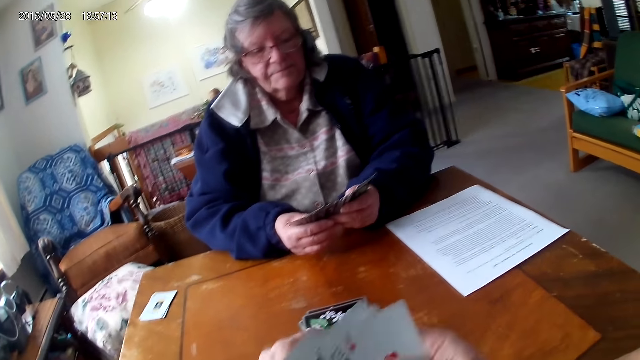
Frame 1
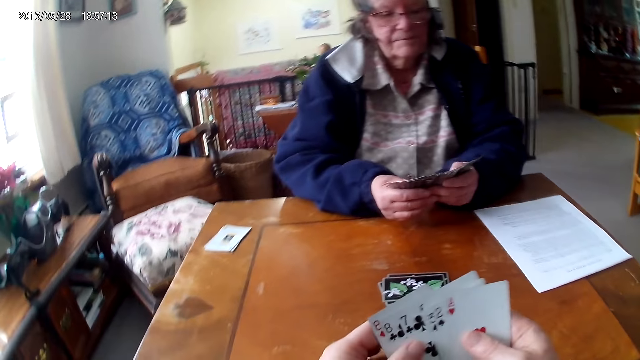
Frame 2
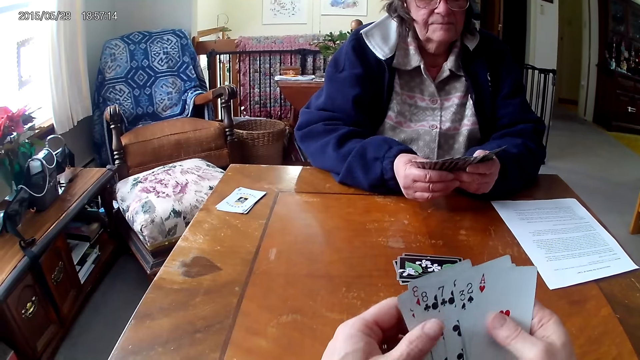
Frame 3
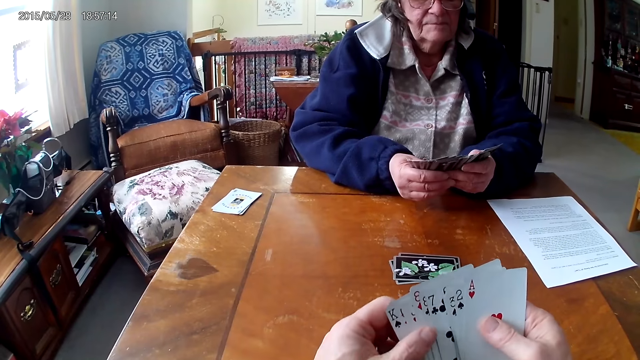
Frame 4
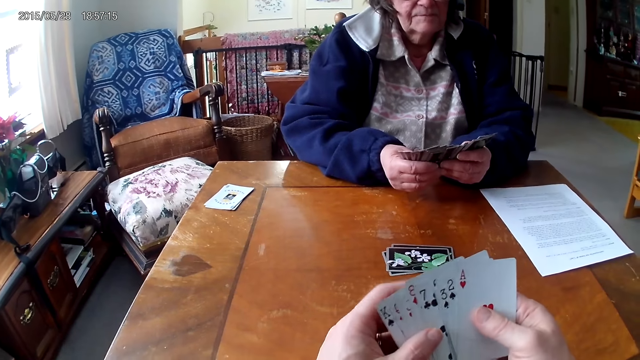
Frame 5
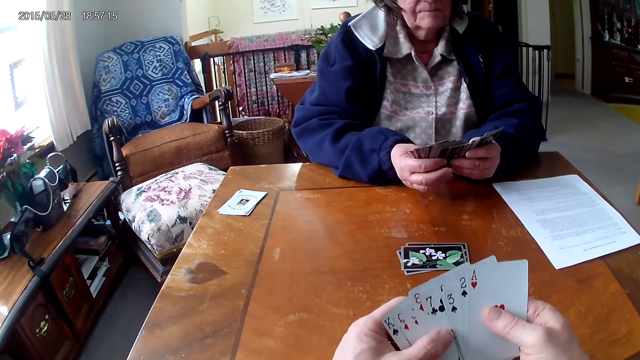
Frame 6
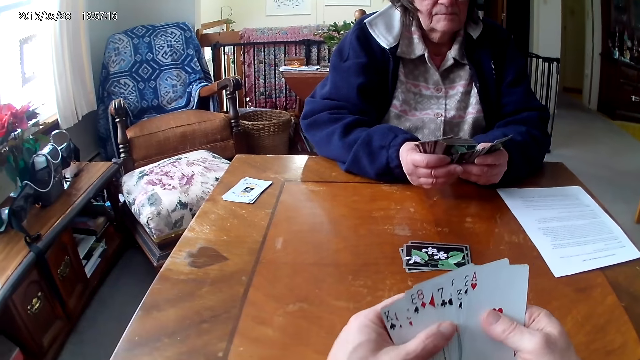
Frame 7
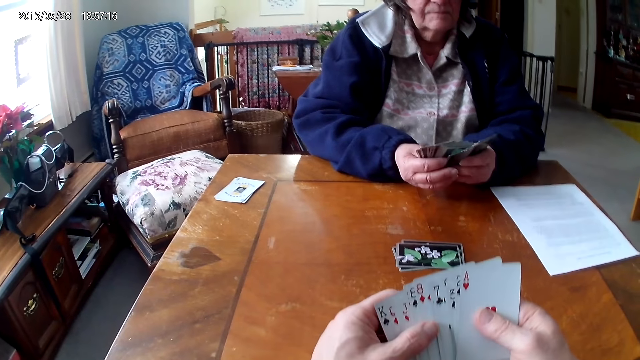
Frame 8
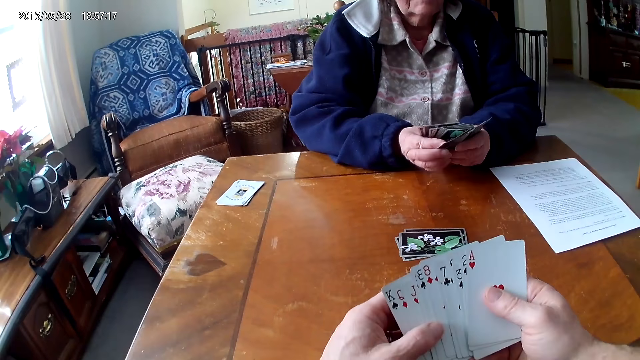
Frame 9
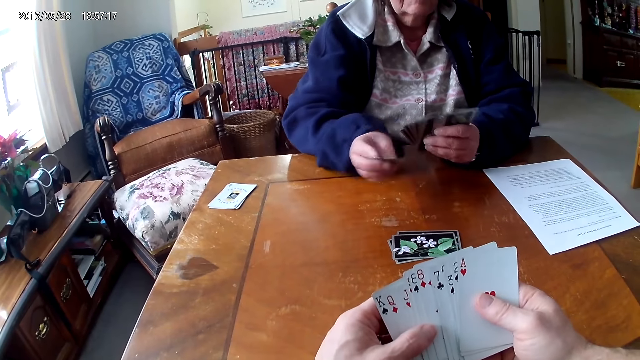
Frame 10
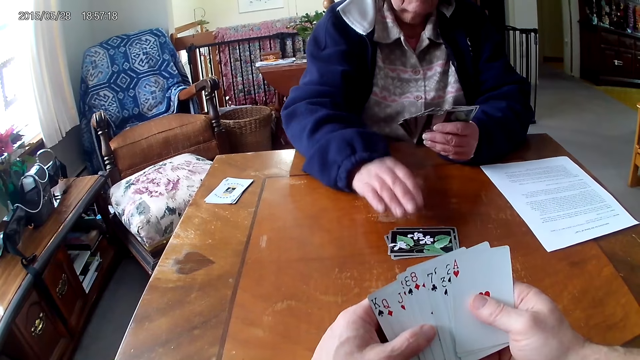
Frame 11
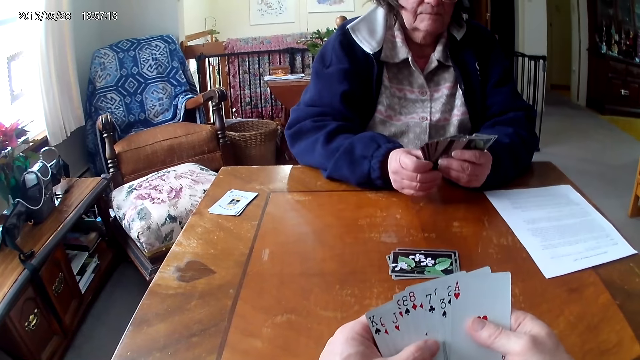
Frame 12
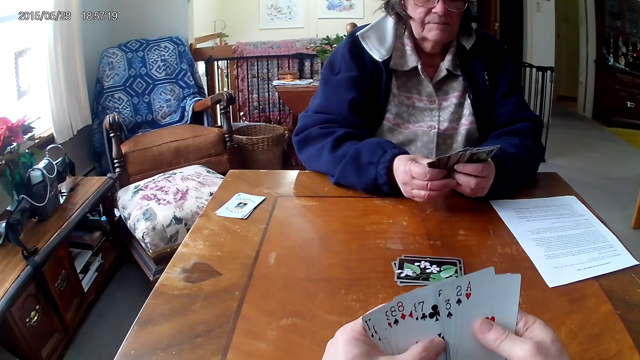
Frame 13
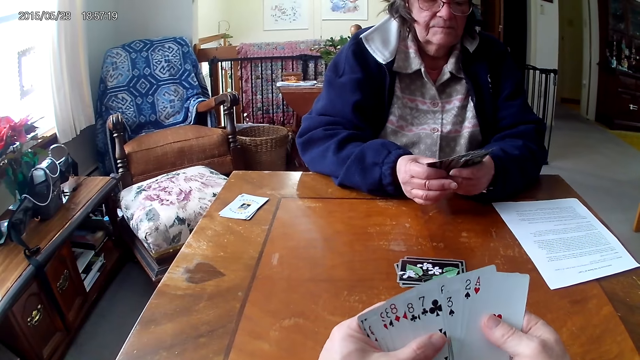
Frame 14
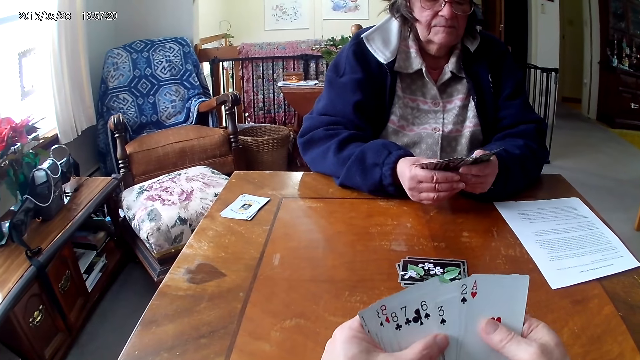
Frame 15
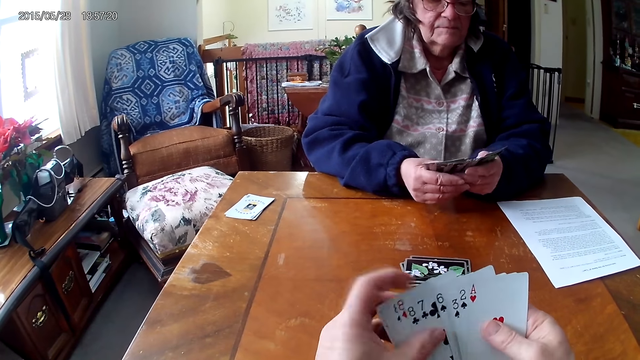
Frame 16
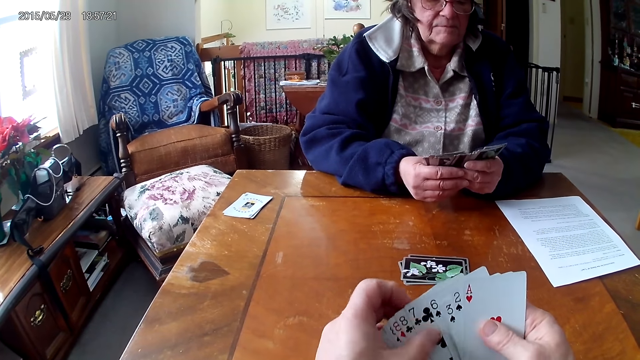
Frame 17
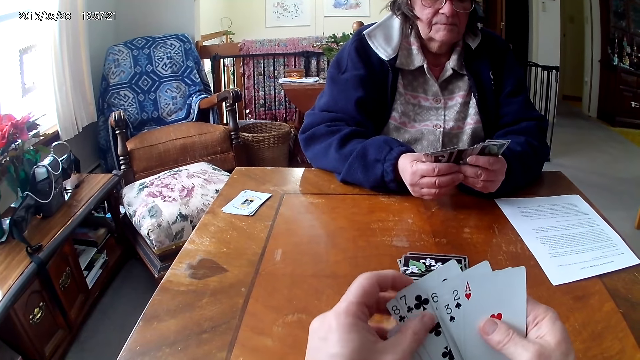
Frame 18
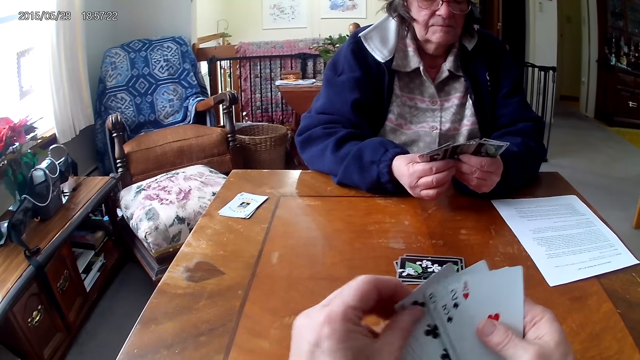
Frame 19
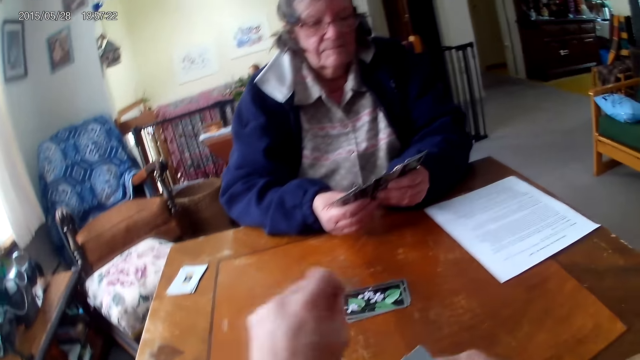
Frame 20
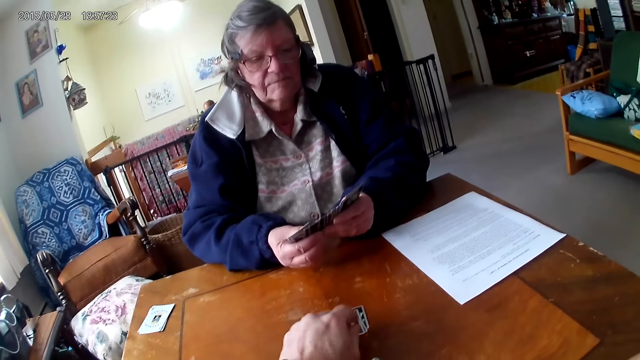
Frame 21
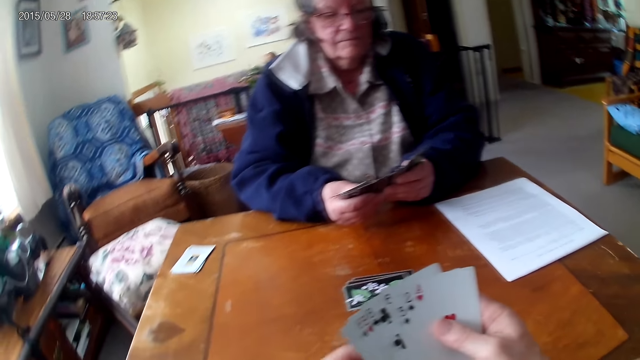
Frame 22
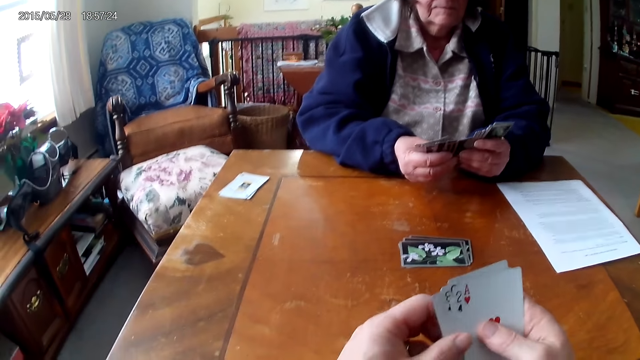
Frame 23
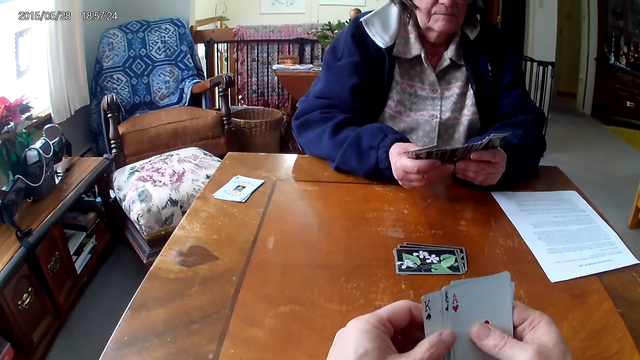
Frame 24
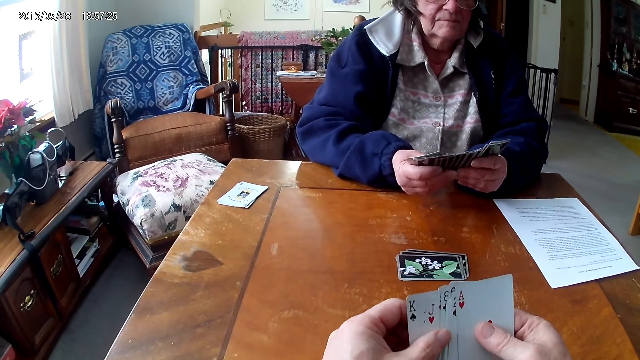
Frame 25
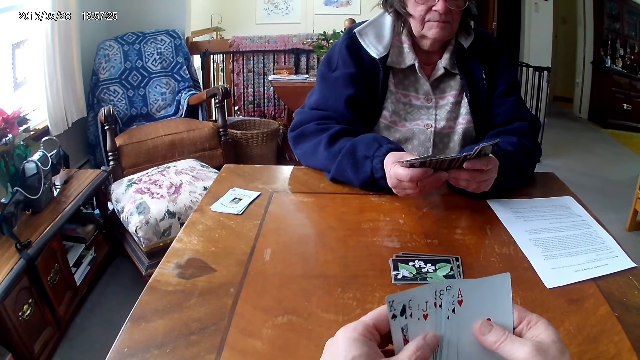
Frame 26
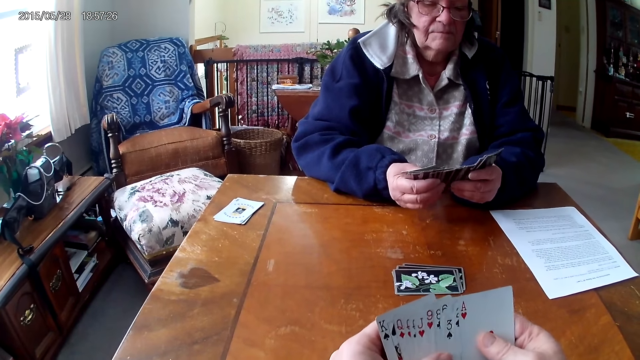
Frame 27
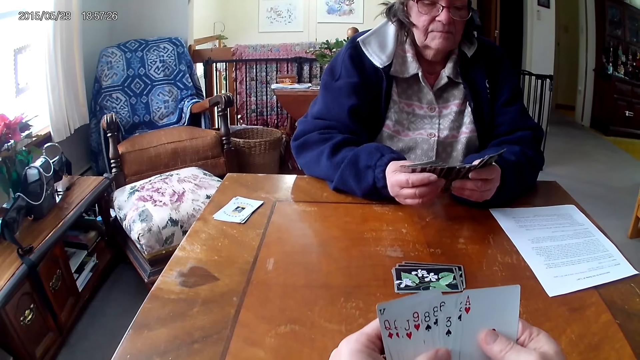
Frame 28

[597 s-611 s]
The camera wearer puts a card on the table. A woman throws cards on the table. The camera wearer arranges the cards. The woman throws cards on the table. The camera wearer arranges the cards. They put a card on the table.

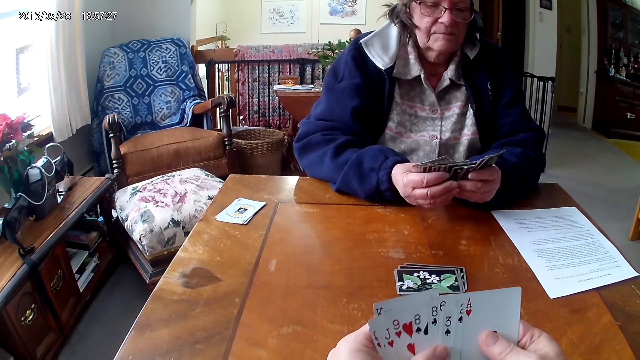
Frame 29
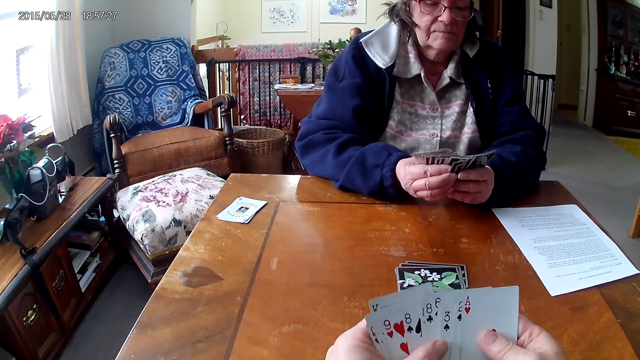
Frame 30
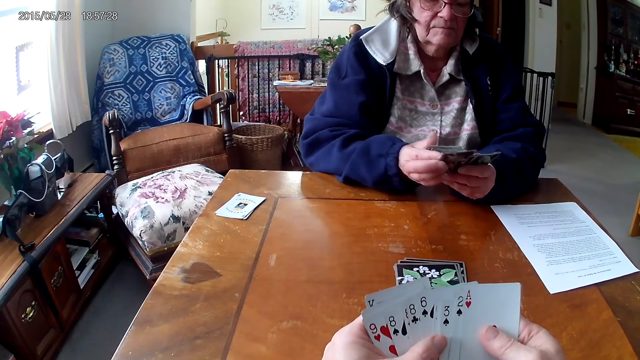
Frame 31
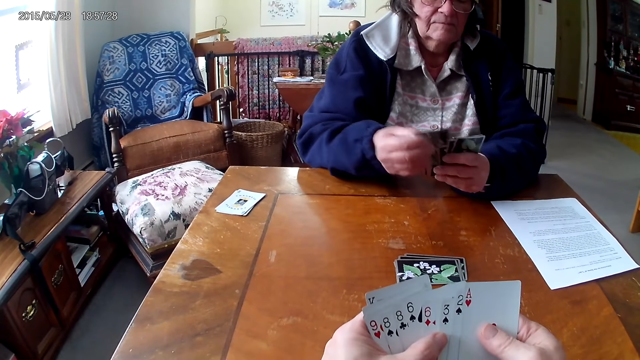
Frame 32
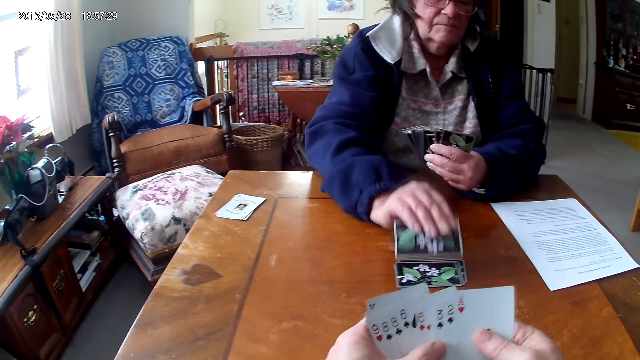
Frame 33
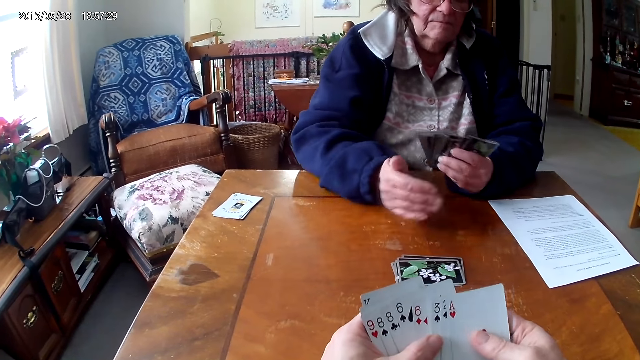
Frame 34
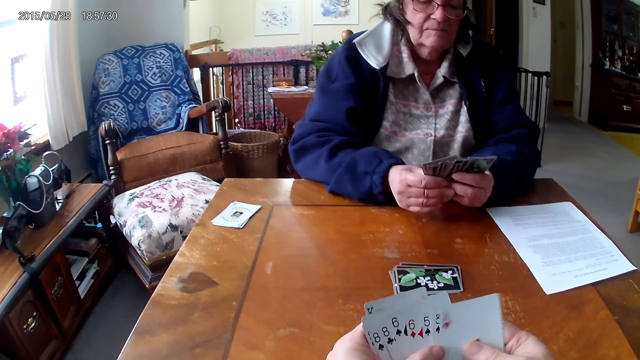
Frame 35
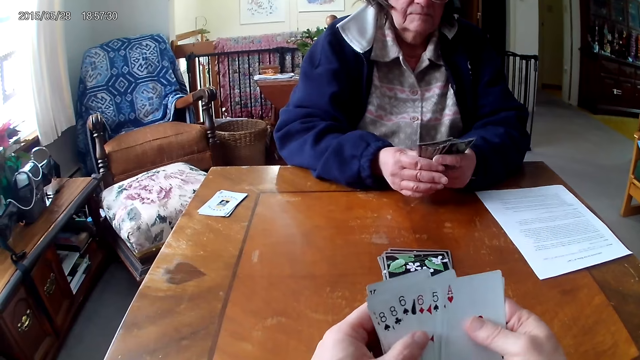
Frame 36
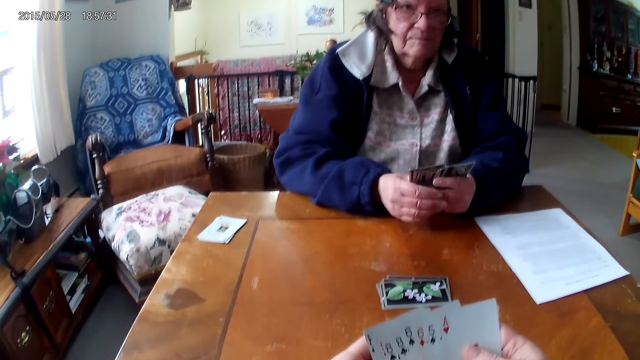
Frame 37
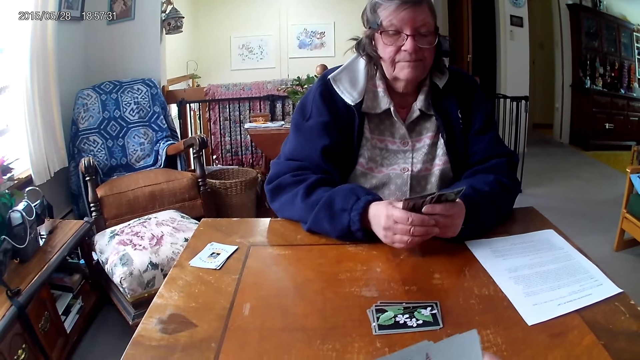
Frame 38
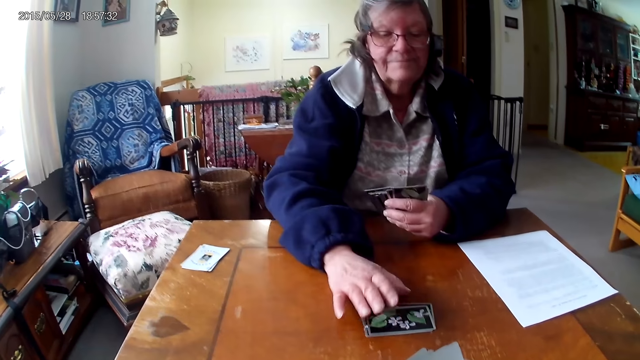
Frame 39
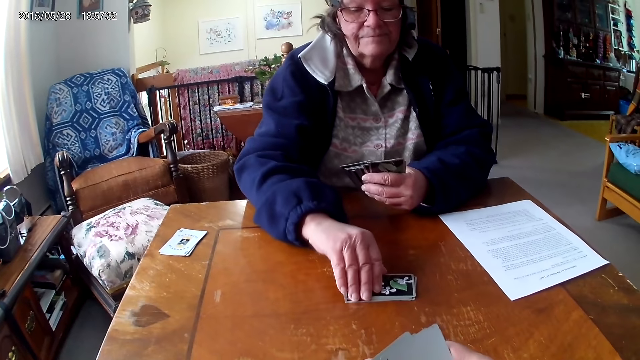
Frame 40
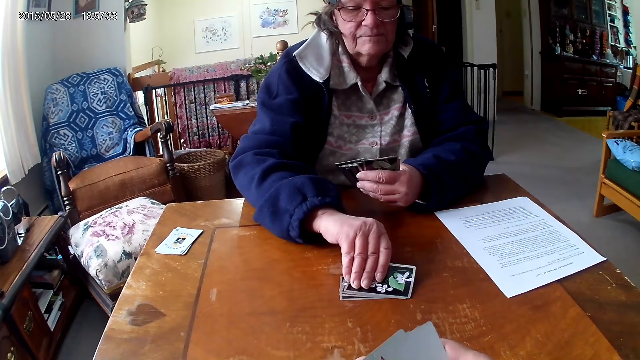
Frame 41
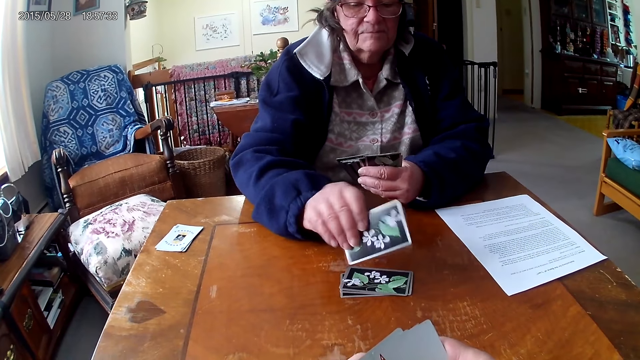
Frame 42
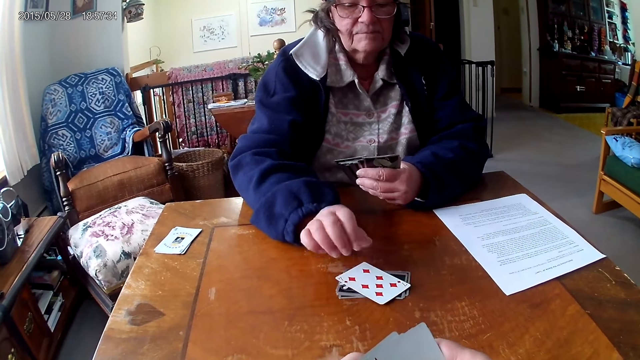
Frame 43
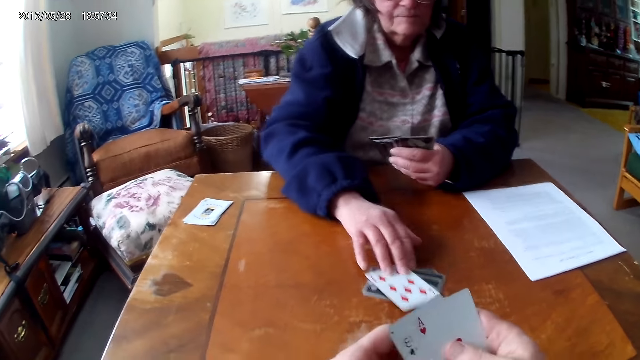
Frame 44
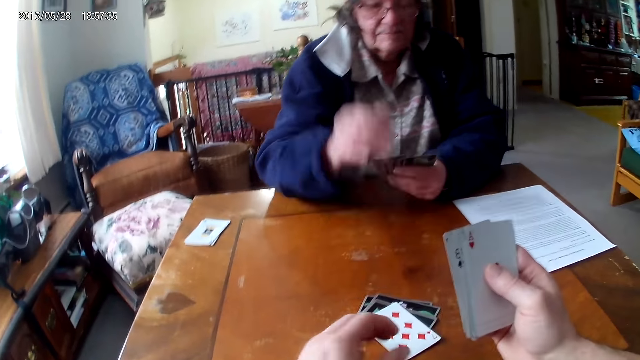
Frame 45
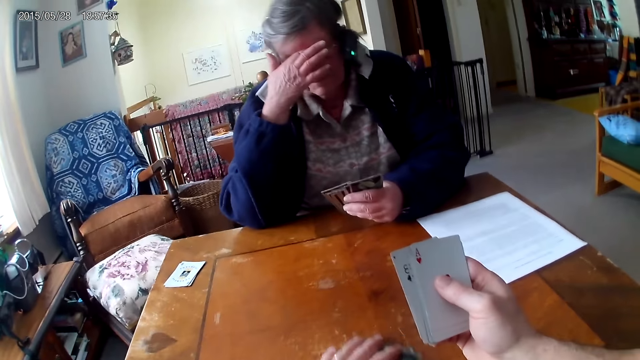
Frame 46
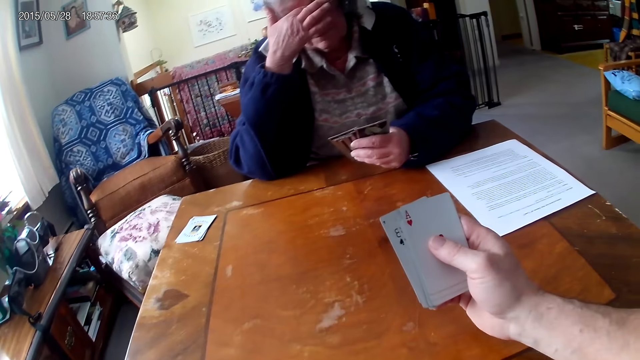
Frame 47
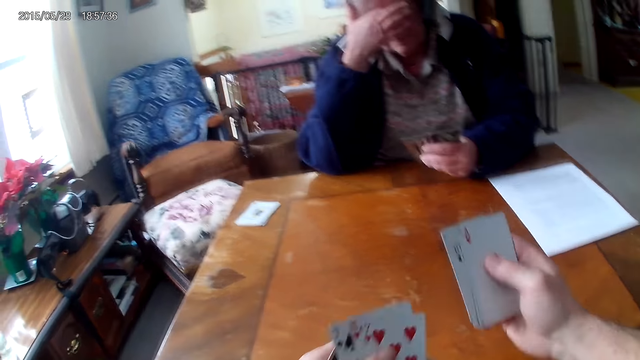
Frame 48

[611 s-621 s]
A woman throws cards on the table. The camera wearer arranges the cards. The woman flips a card on the table and pushes the cards. The camera wearer picks up the cards on the table.
